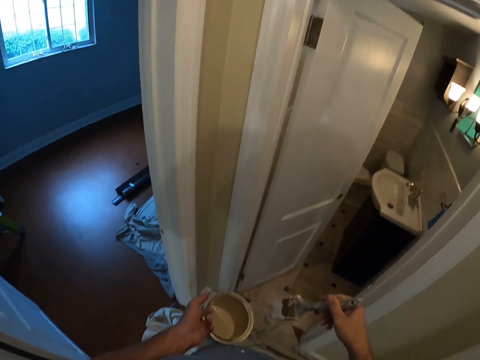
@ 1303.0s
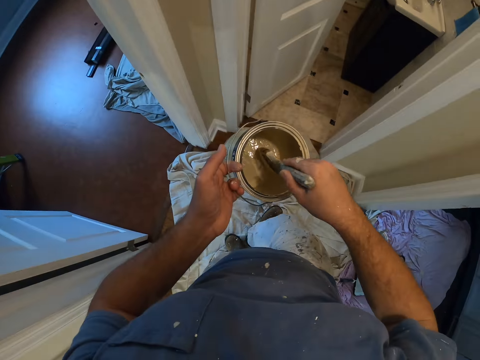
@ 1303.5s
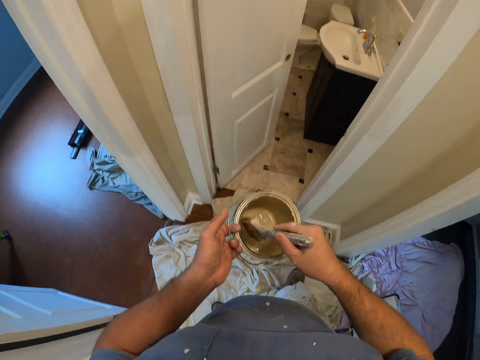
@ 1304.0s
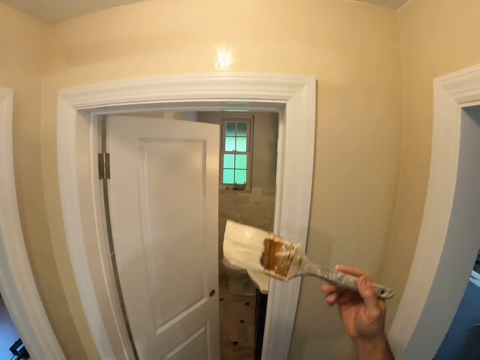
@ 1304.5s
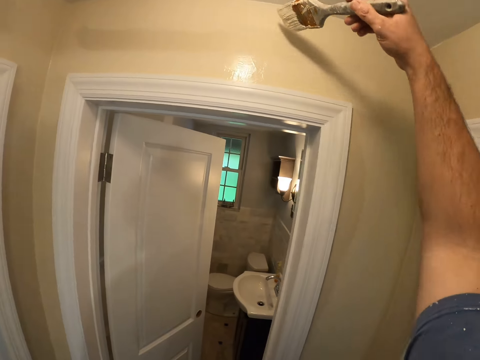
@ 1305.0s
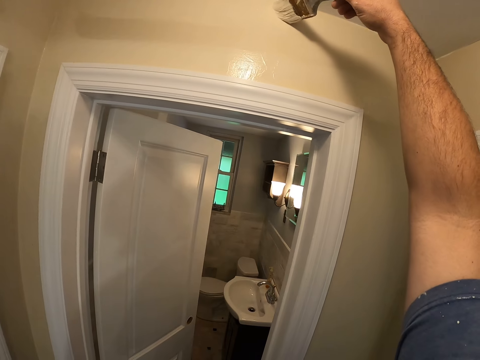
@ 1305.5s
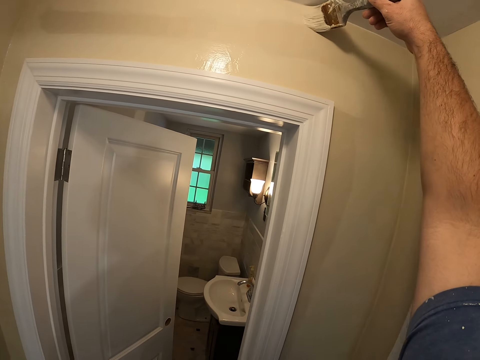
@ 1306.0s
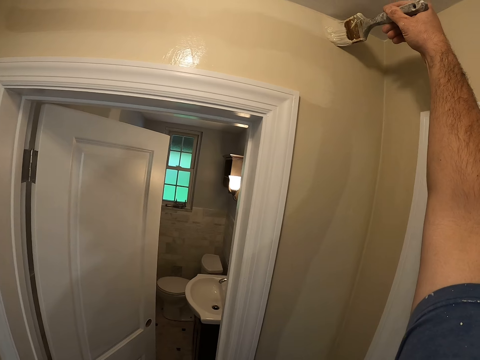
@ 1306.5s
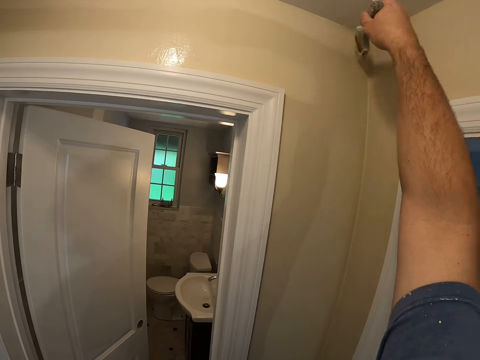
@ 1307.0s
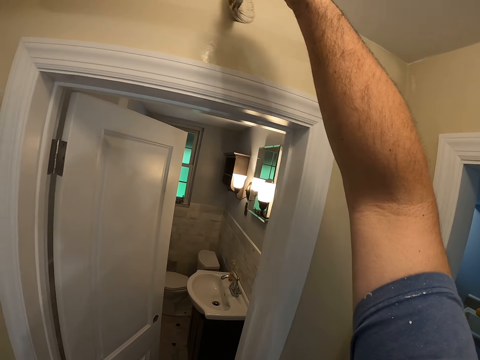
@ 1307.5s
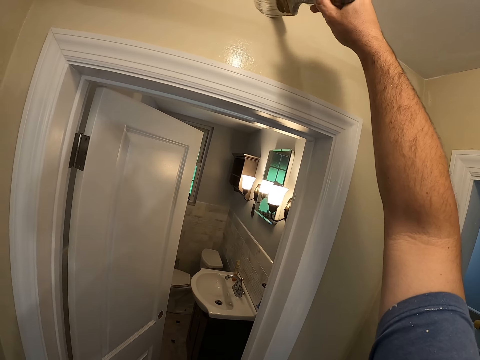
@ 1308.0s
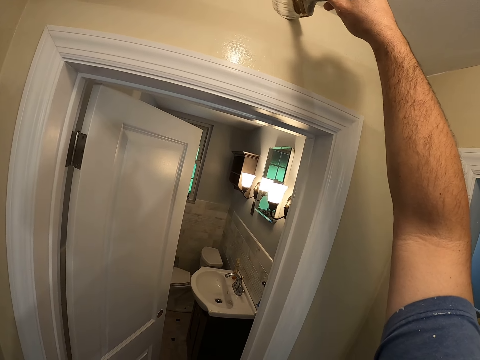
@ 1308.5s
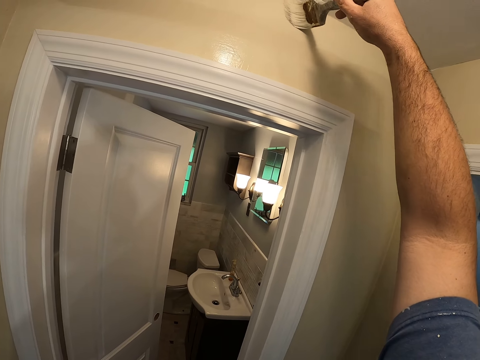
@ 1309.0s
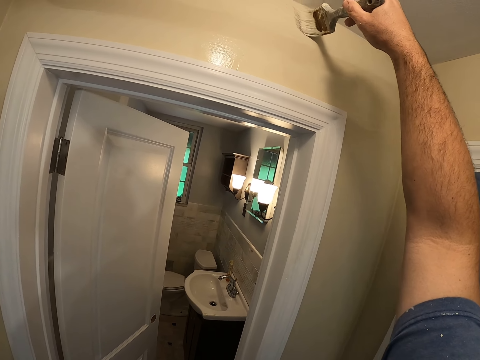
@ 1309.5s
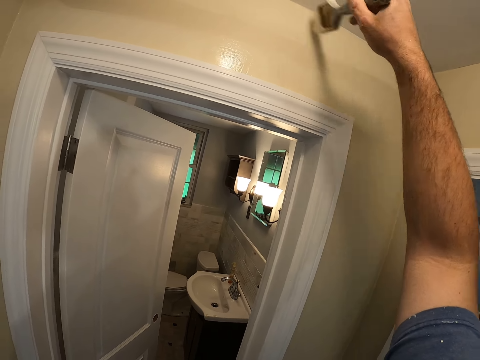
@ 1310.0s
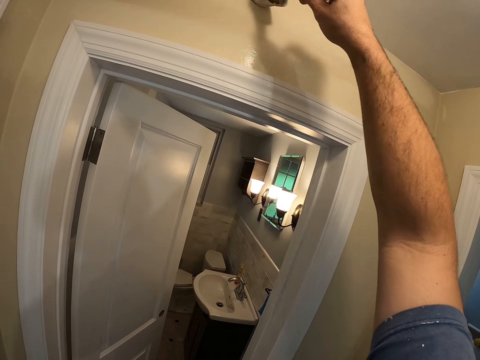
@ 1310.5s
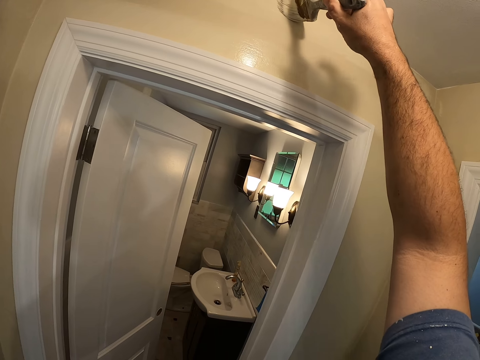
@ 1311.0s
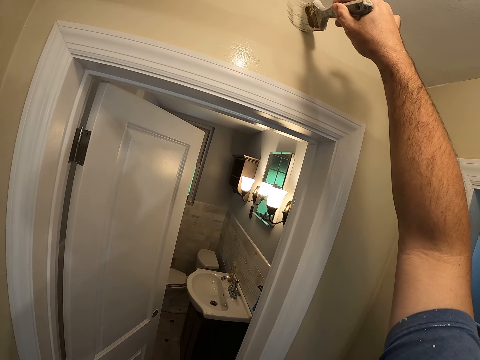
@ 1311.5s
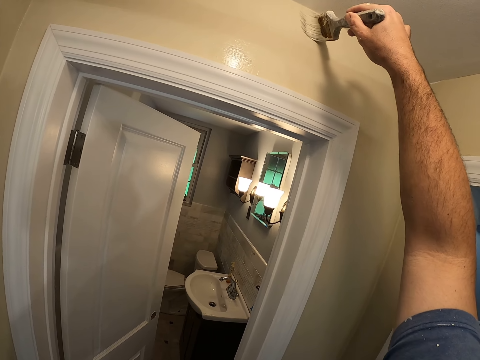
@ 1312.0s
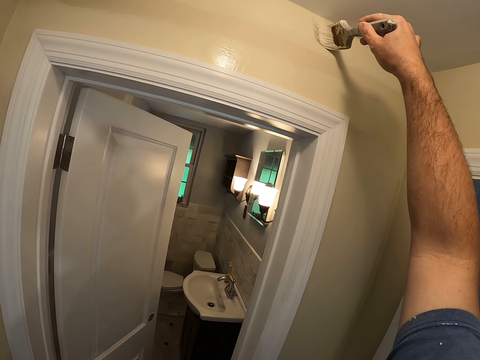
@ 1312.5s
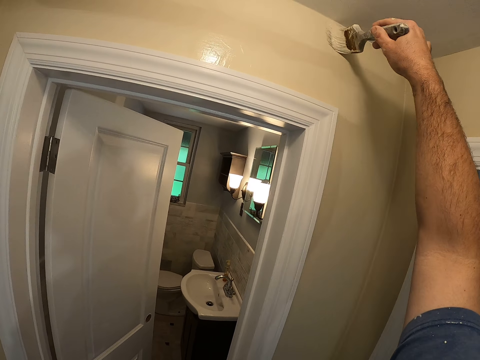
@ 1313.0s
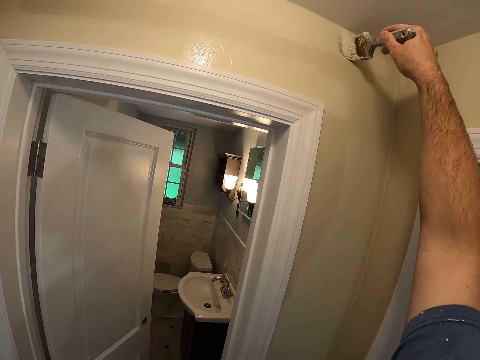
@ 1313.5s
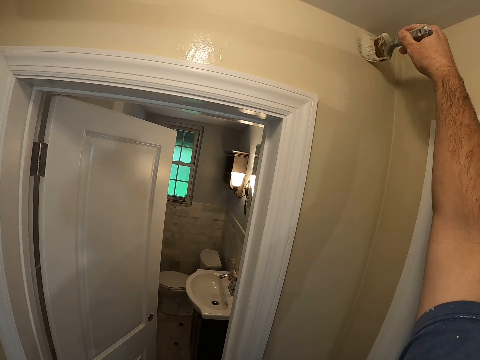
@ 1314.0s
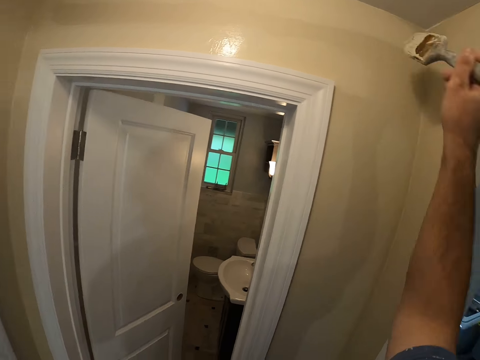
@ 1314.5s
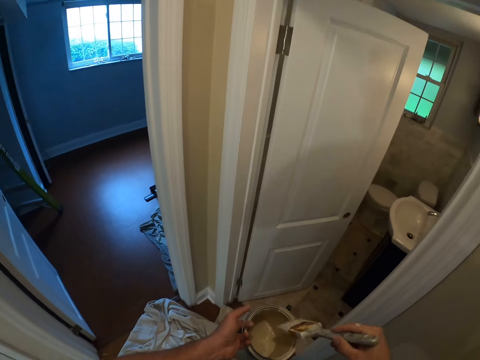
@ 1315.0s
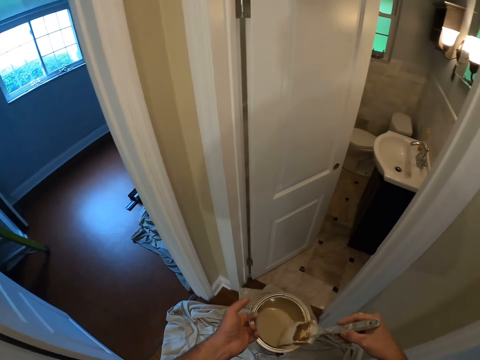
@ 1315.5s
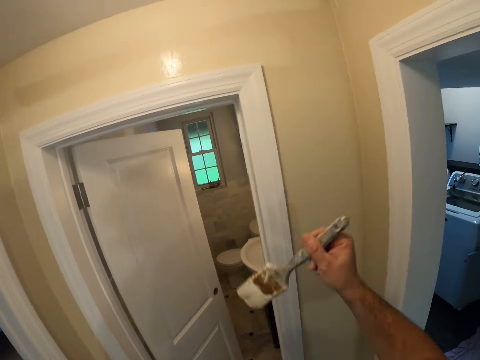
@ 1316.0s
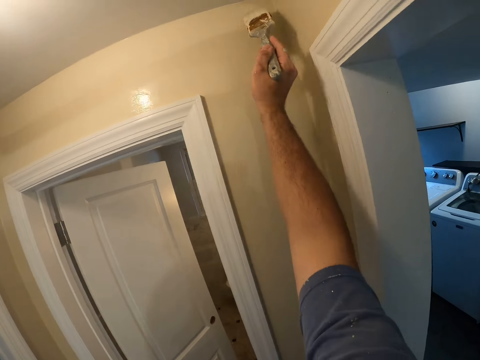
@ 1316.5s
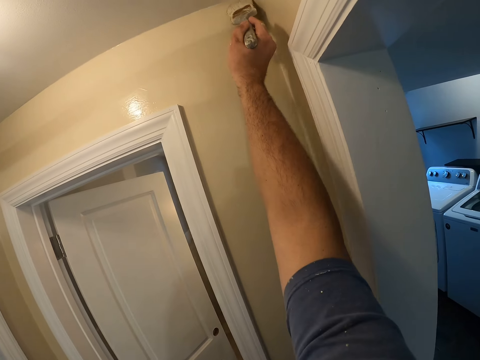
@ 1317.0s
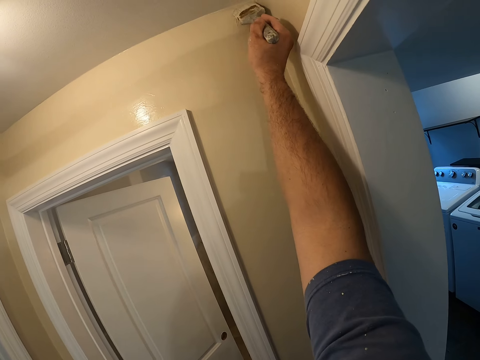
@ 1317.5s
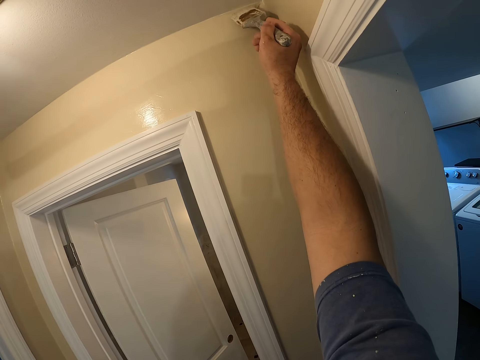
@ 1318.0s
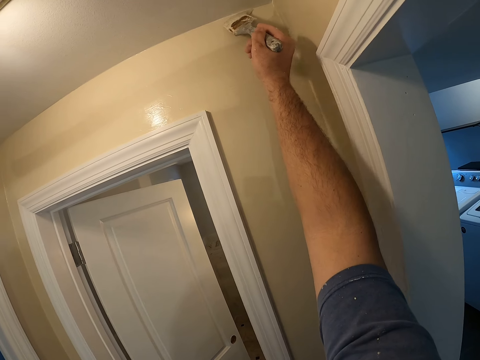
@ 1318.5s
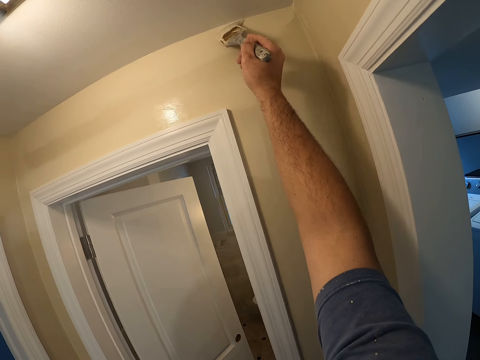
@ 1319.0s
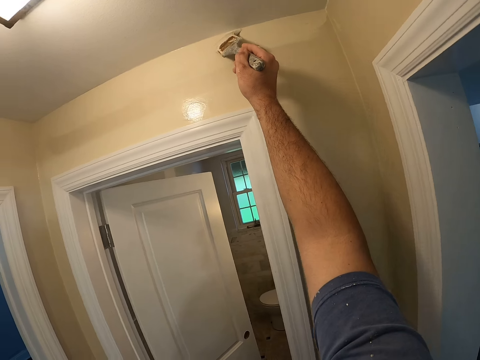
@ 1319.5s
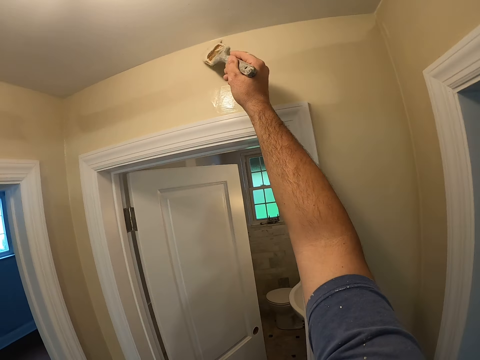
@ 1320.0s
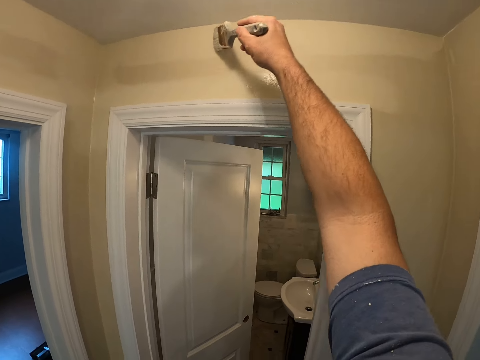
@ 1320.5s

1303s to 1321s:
The camera wearer dips the brush into the container of paint while holding the container with the left hand. They paint the wall with the brush. They dip the brush into the container of paint while holding the container with the left hand. They paint the wall with the brush.

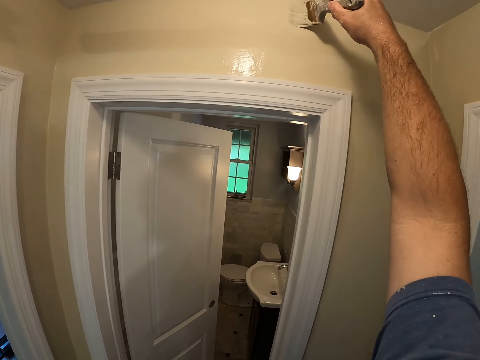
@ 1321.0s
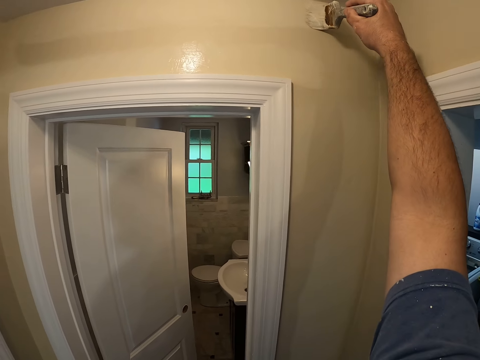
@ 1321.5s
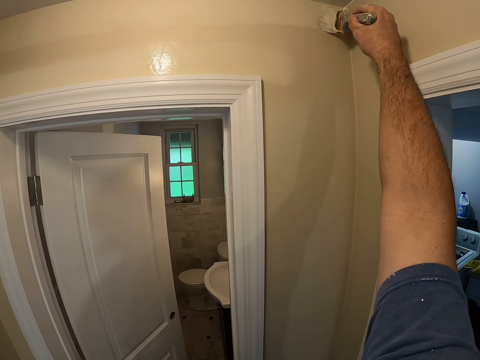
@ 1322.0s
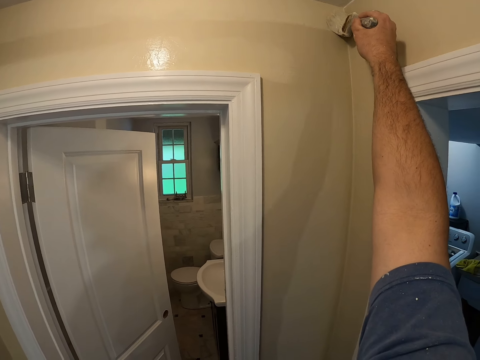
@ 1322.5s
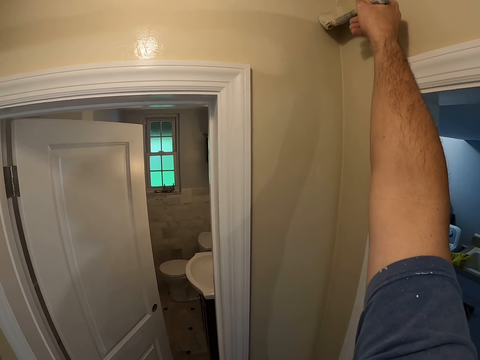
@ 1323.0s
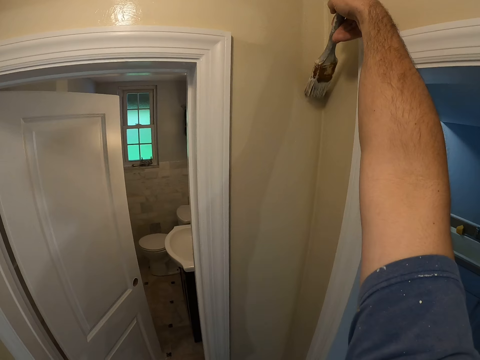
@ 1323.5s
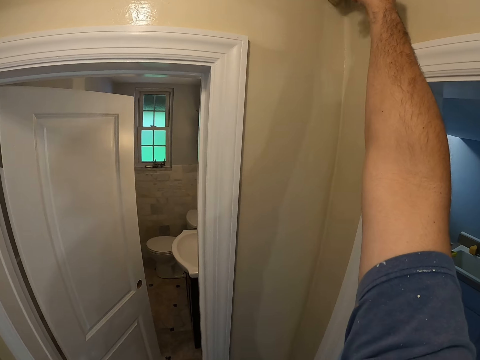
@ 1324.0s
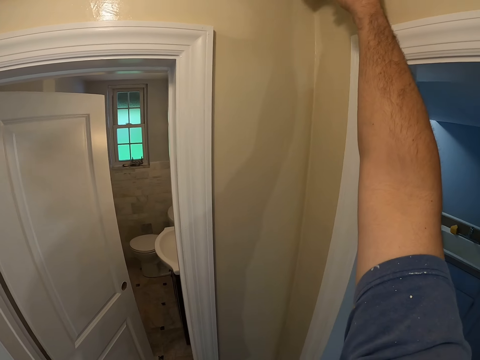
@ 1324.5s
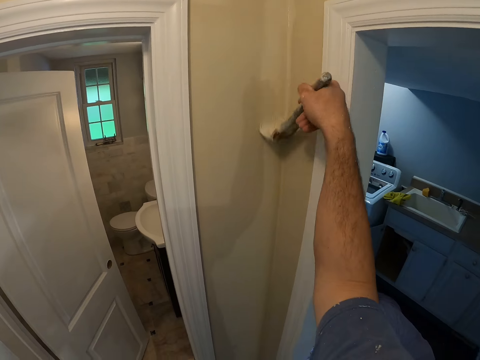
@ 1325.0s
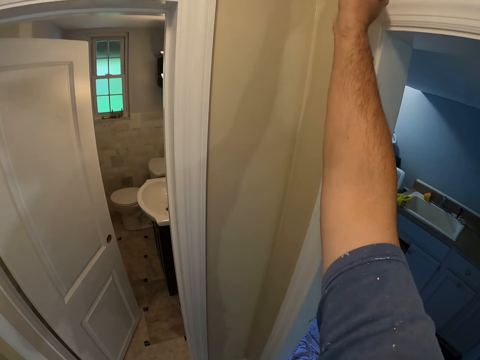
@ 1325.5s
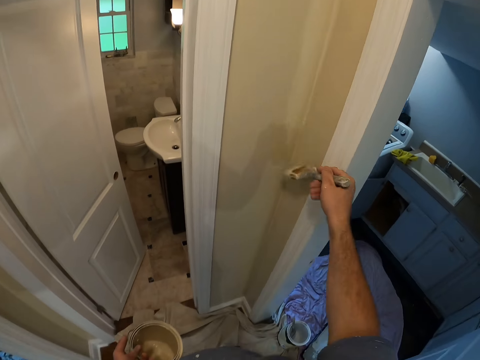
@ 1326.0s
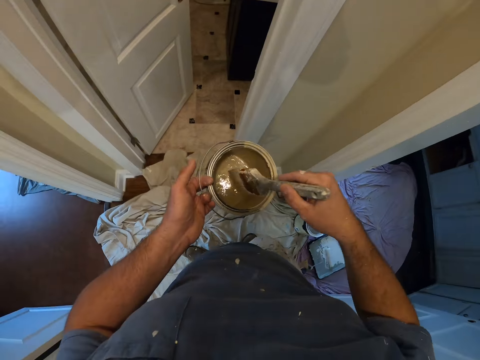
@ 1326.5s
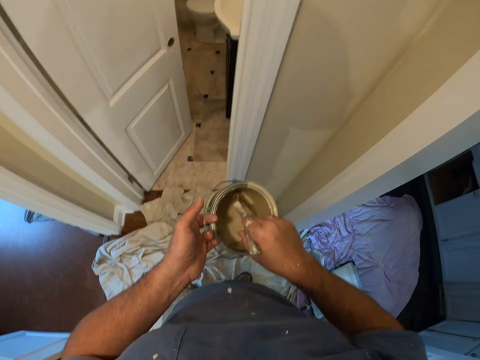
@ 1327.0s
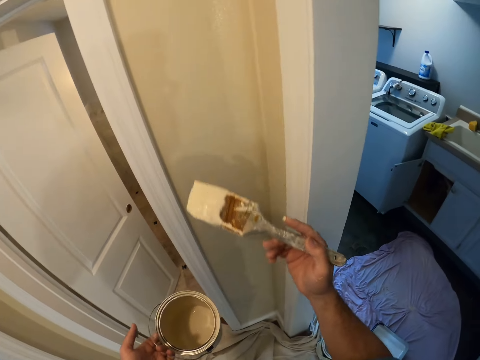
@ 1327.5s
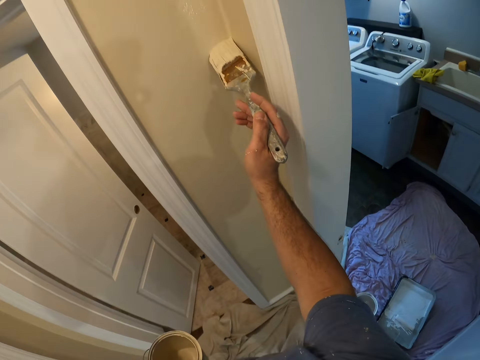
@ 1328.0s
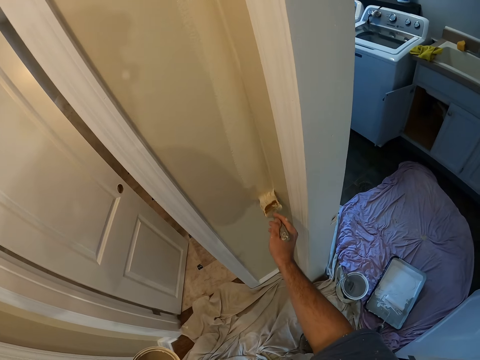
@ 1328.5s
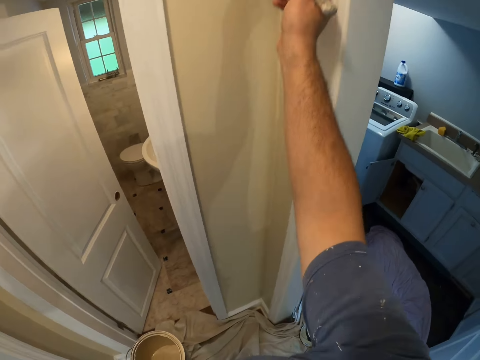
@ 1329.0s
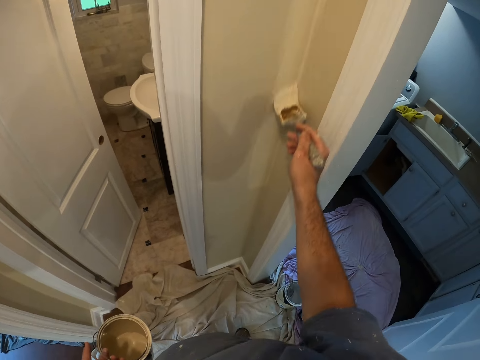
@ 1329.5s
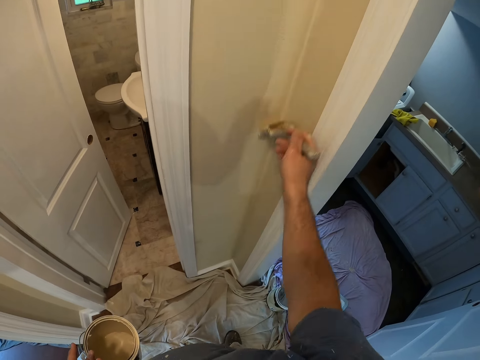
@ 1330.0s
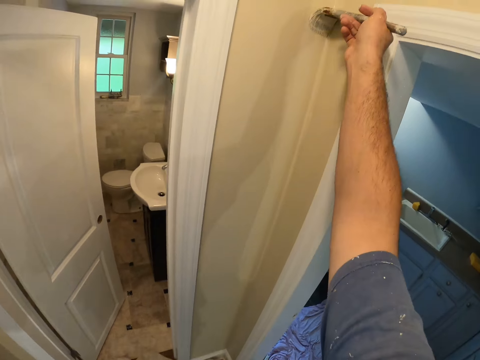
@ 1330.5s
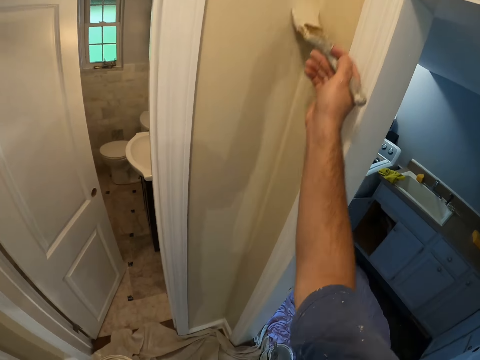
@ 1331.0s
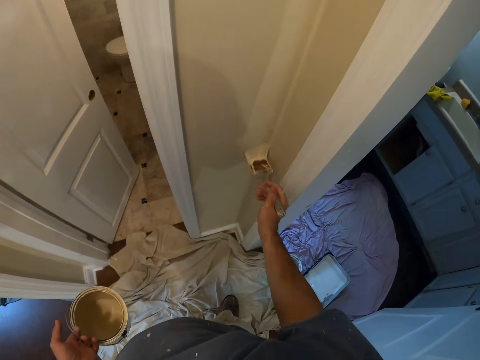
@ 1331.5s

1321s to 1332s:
The camera wearer dips the brush into the container of paint while holding the container with the left hand. They paint the wall with the brush.
